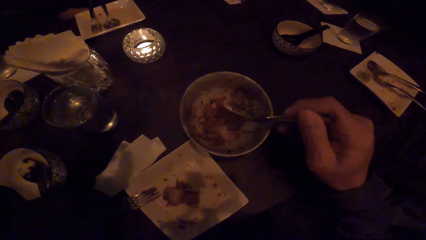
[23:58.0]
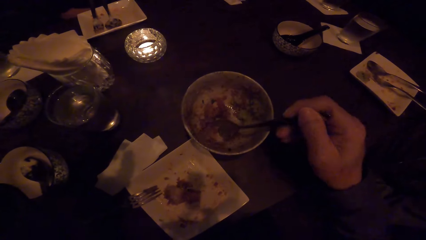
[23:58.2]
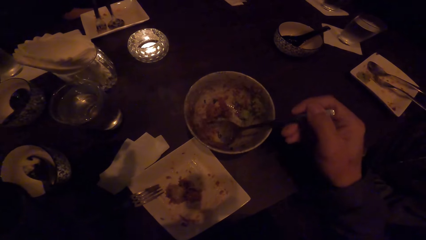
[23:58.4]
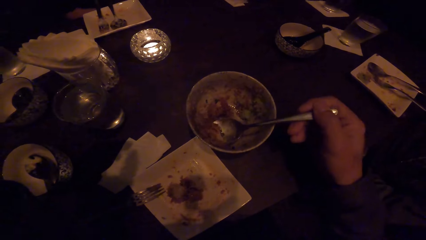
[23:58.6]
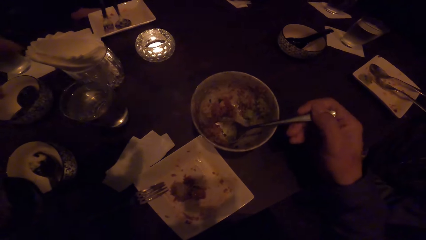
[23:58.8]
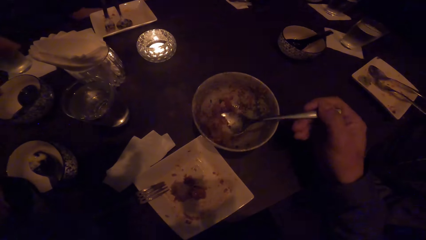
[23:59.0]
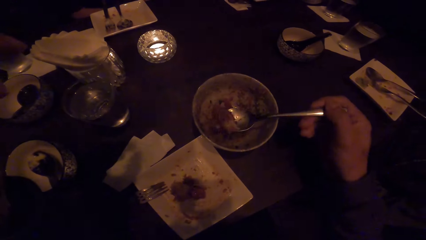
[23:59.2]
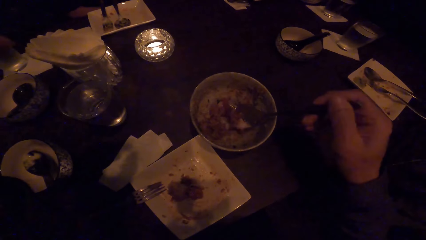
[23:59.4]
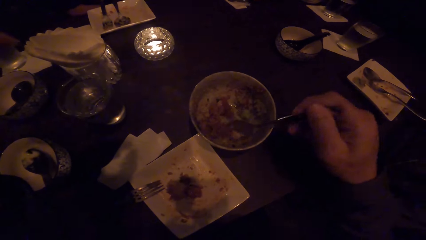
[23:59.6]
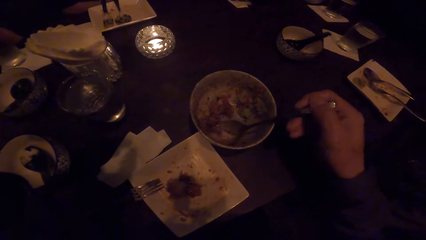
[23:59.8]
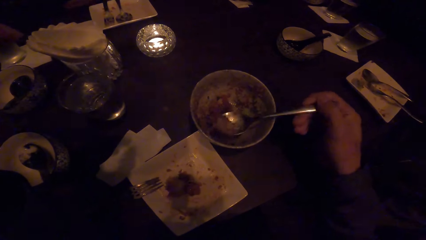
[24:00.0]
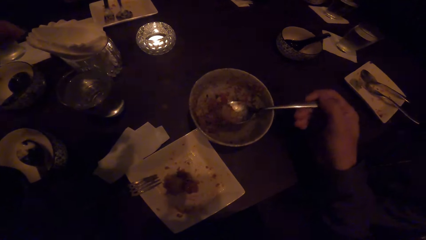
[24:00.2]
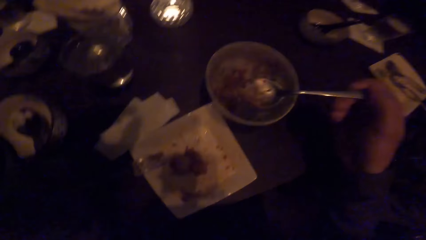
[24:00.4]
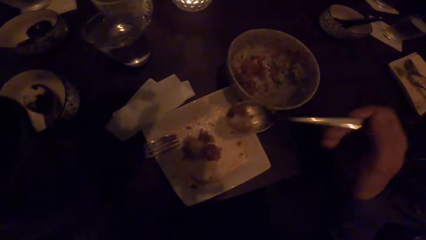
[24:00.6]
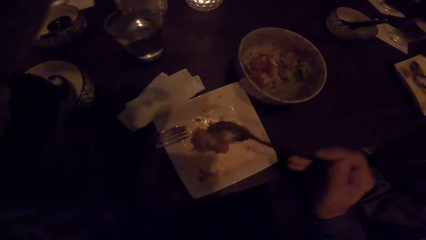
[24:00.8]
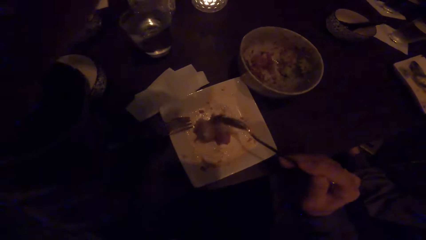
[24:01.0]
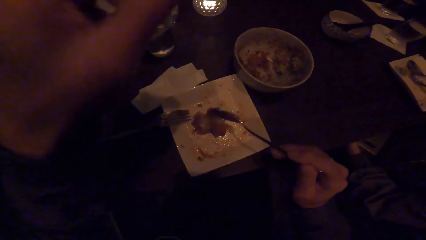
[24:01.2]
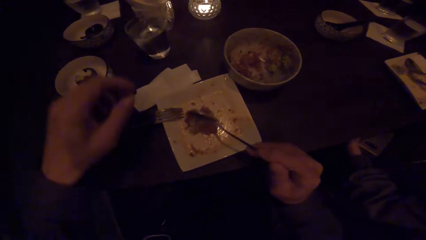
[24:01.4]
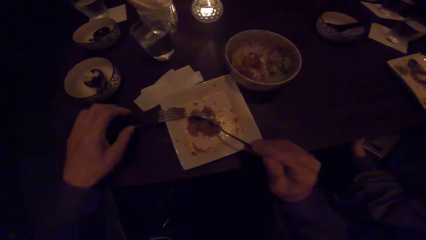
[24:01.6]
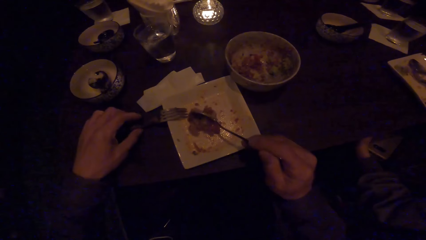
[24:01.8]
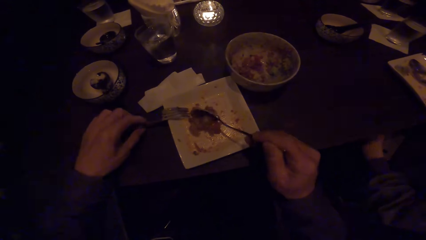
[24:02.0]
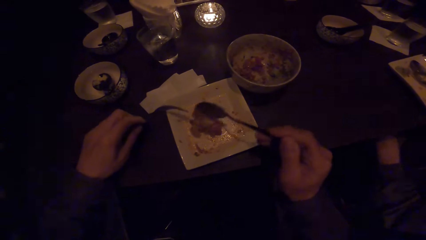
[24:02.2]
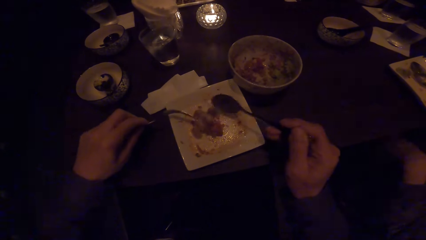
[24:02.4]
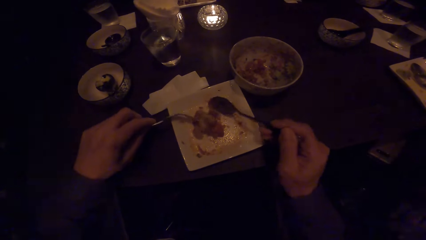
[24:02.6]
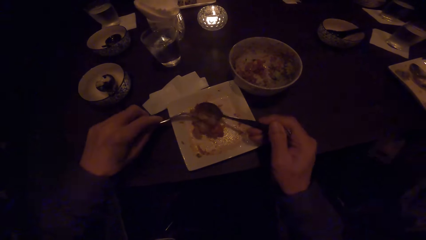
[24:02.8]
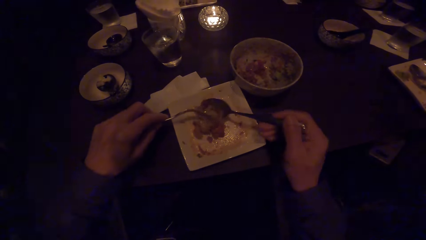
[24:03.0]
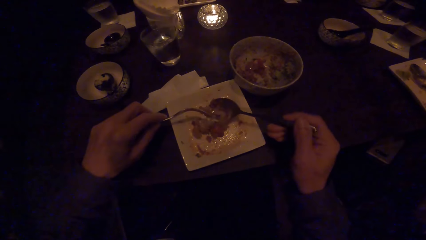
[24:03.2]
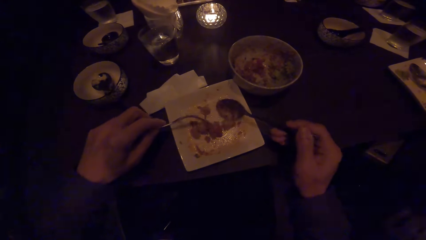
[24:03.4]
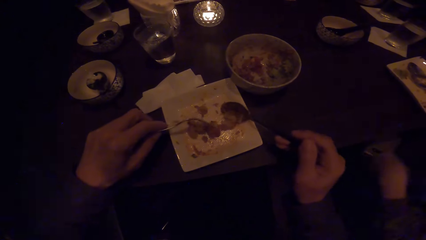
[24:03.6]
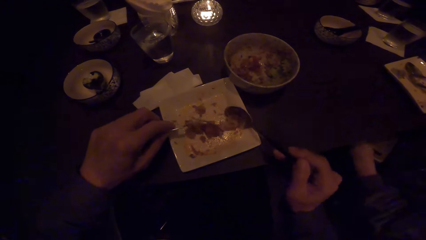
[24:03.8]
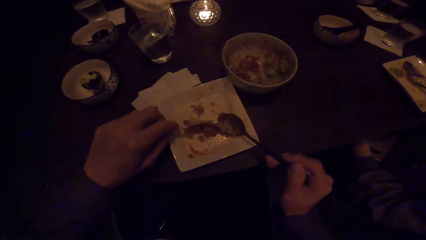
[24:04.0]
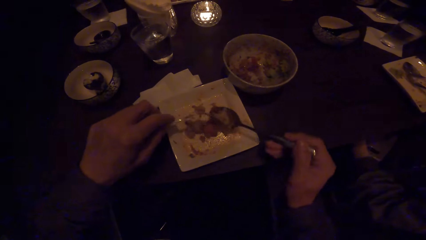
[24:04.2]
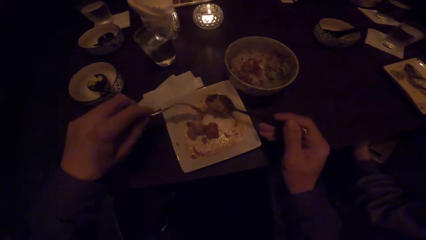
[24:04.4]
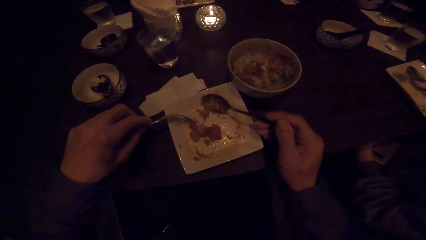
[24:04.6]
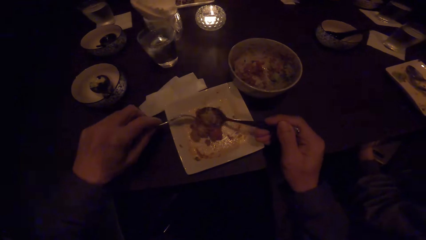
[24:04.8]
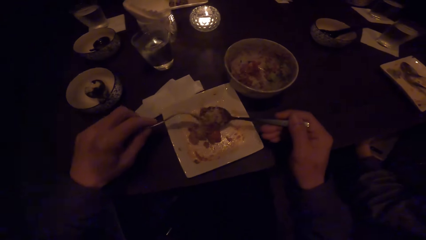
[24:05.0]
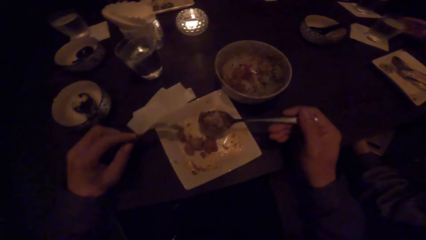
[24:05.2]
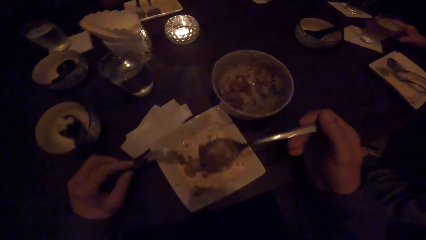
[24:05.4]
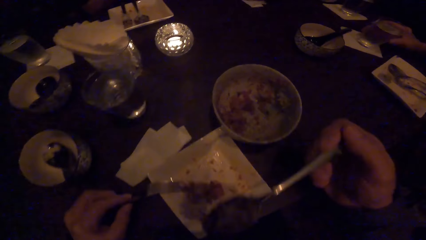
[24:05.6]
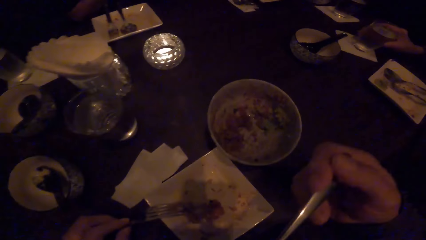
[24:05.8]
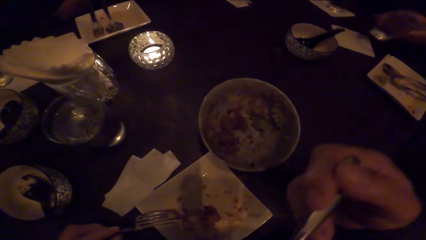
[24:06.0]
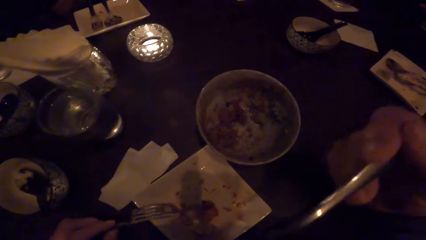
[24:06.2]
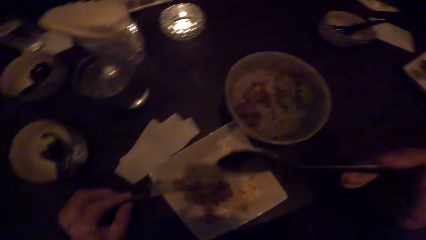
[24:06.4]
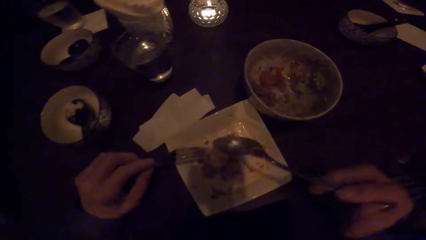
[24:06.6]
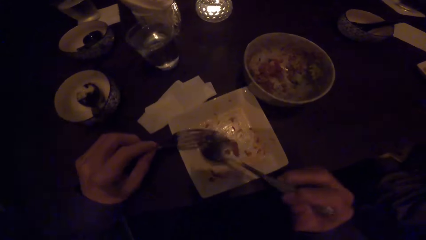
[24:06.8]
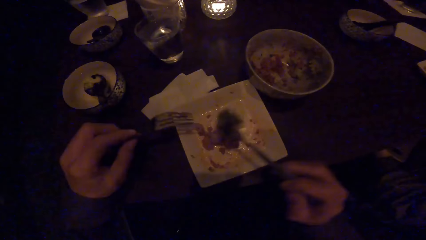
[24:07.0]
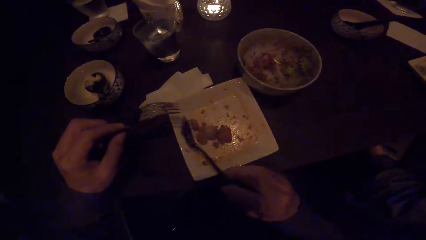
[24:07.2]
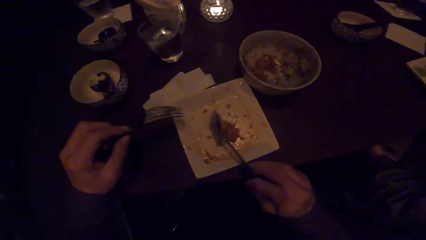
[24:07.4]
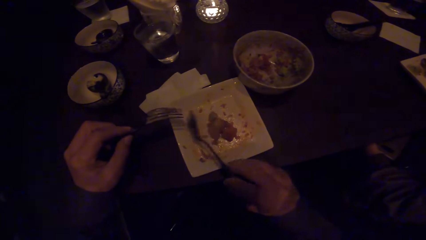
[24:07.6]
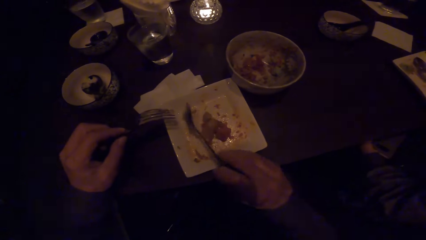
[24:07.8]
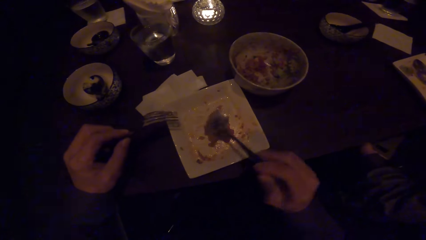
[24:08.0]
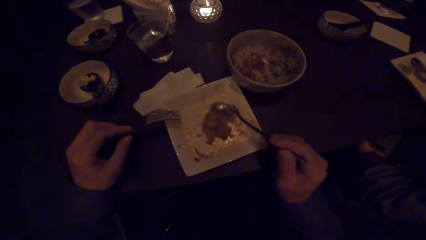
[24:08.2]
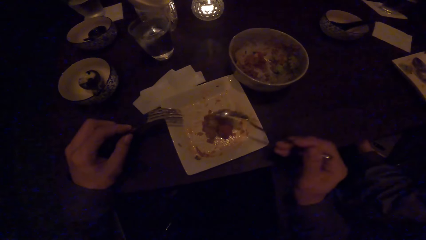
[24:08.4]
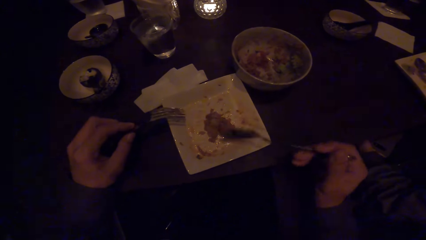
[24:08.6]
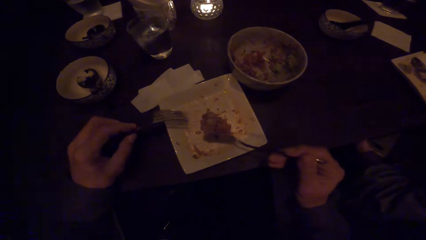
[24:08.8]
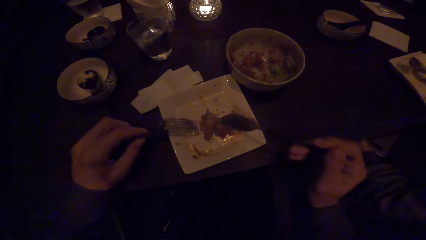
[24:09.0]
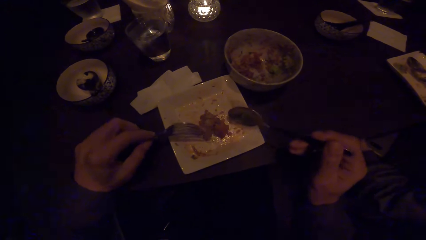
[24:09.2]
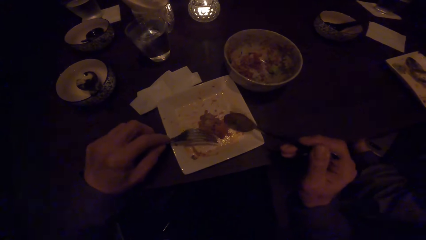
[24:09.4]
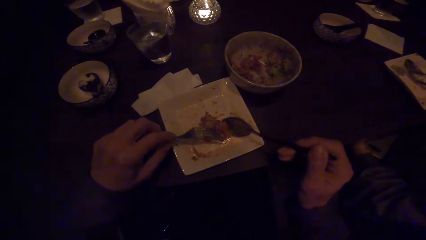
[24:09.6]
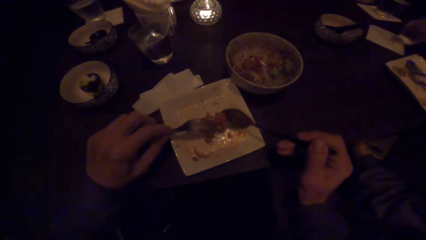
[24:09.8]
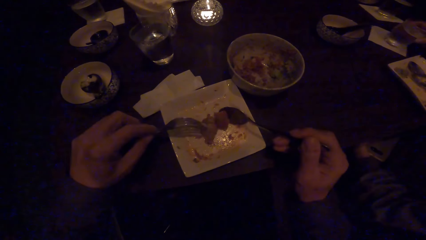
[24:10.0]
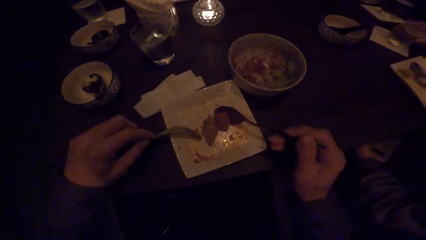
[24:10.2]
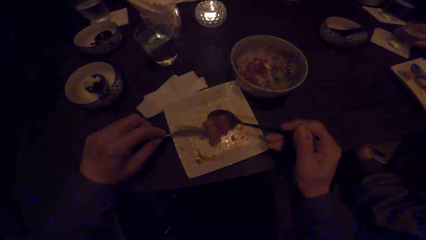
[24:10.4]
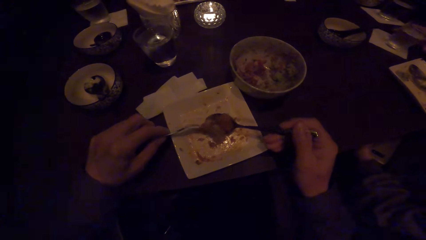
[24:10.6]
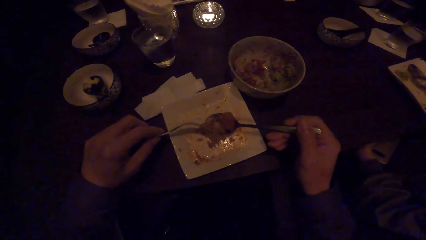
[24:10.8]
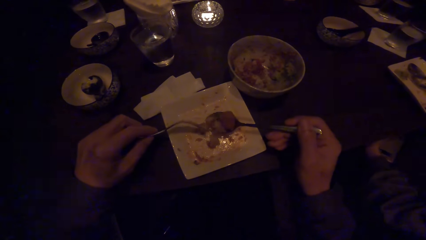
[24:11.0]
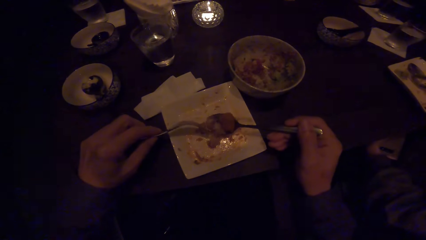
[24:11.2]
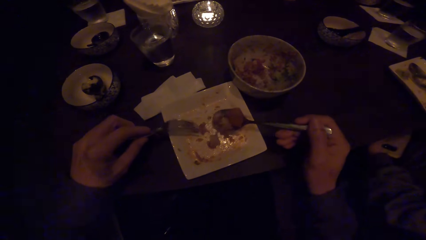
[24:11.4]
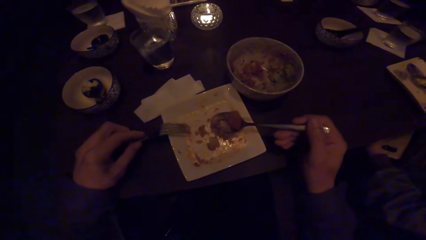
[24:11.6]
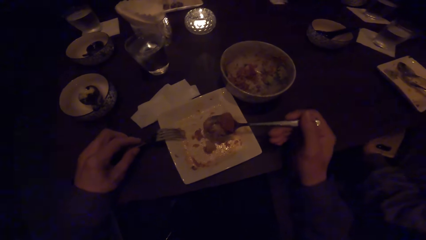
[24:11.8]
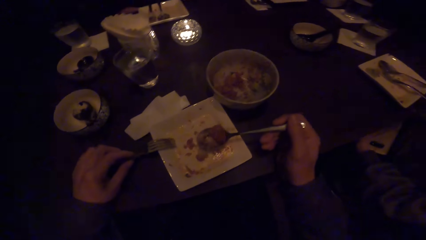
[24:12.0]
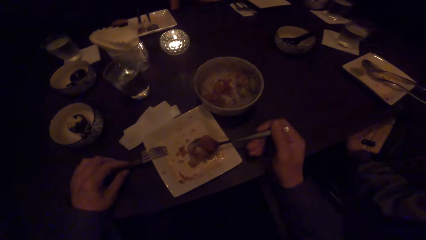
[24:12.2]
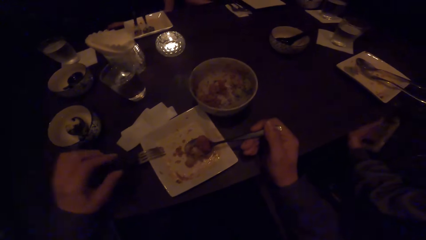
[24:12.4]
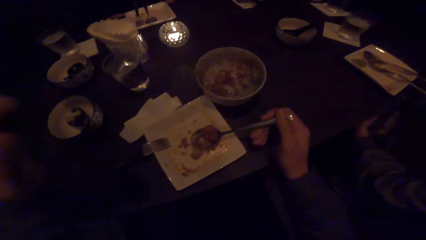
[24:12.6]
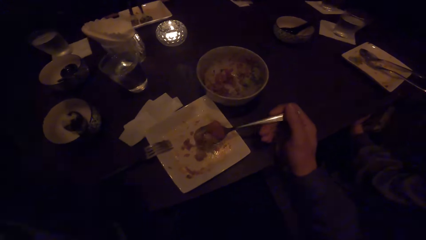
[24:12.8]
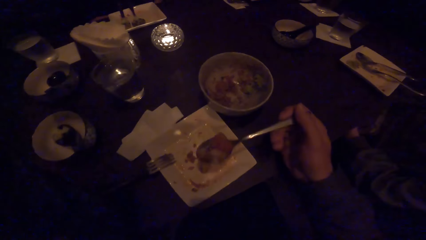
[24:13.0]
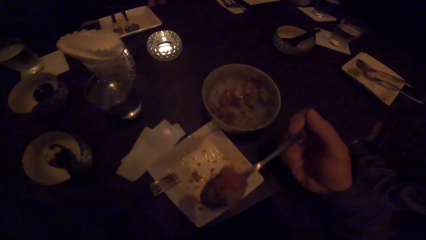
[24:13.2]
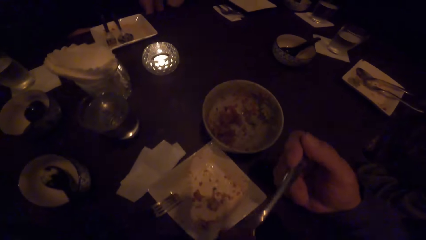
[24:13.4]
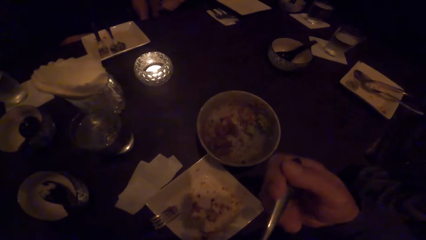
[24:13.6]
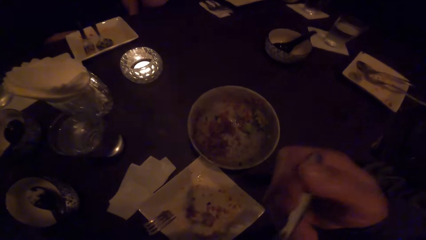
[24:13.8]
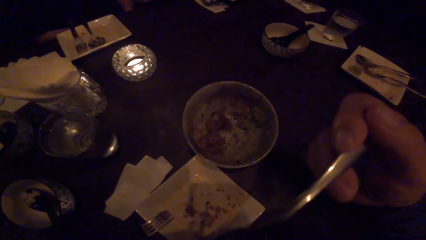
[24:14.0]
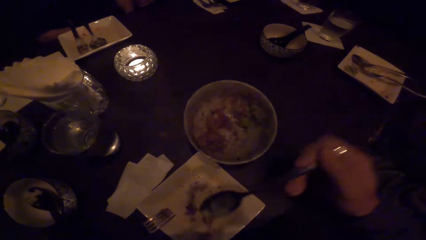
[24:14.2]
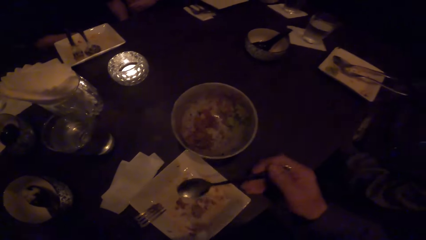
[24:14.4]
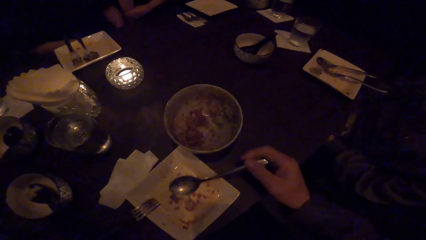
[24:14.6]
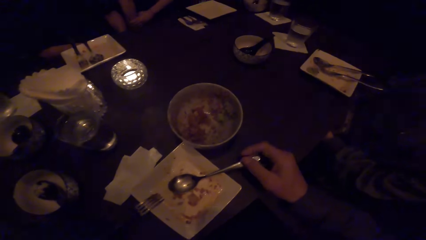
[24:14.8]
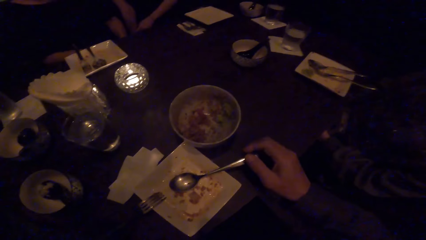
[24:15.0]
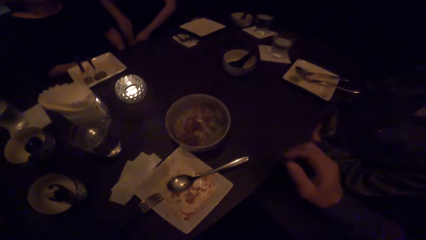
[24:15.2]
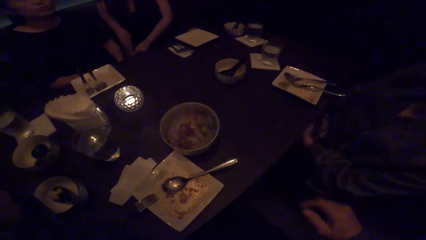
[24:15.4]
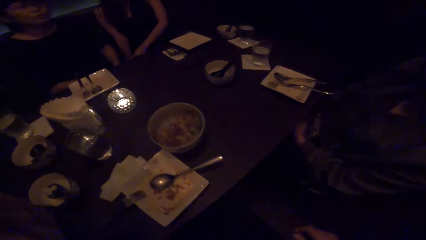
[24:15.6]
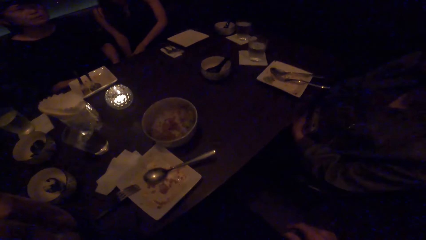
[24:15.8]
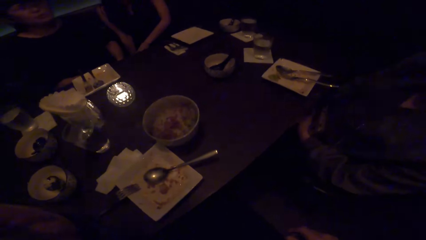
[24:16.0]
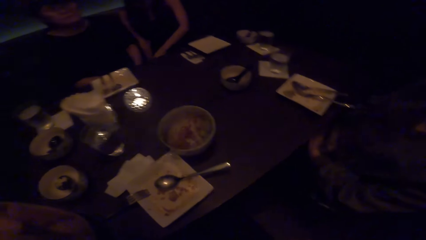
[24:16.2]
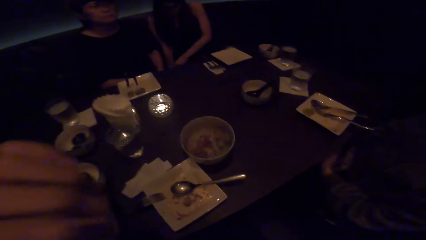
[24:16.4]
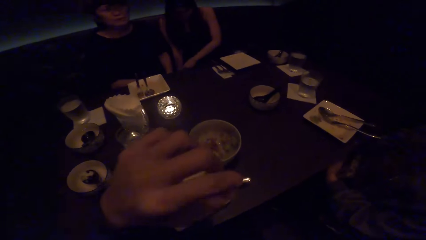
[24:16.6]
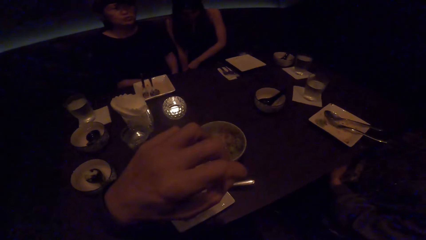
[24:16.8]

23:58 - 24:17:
The camera wearer puts the food on the plate. He picks up the fork from the table with his left hand. He eats food from the plate with the spoon and the fork in his hands. He scoops some food. He puts the food in the mouth. He scoops some food. He puts the food in the mouth. He drops the spoon on the table with his right hand.
